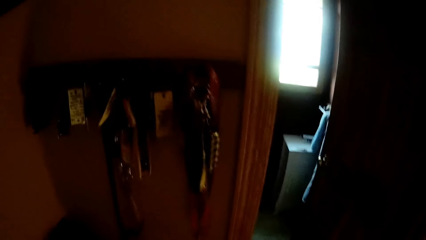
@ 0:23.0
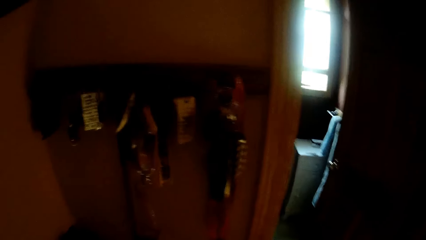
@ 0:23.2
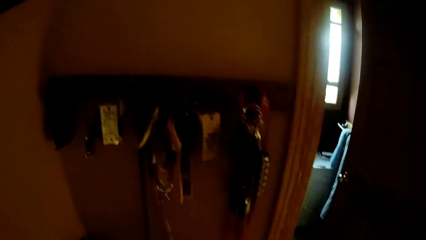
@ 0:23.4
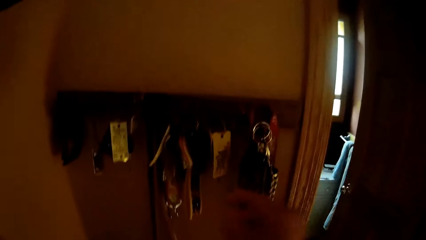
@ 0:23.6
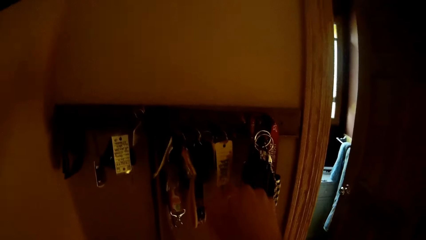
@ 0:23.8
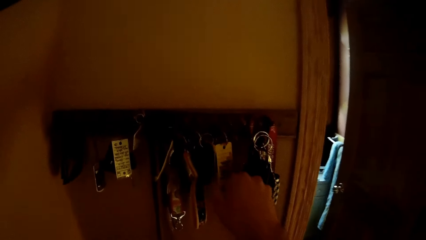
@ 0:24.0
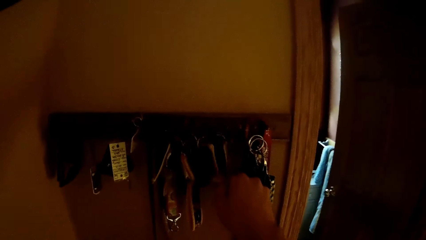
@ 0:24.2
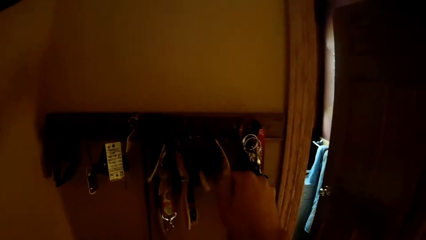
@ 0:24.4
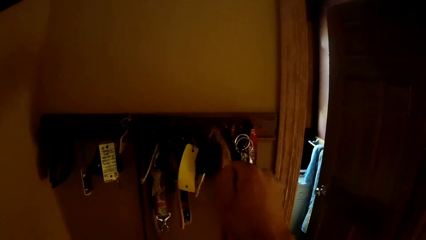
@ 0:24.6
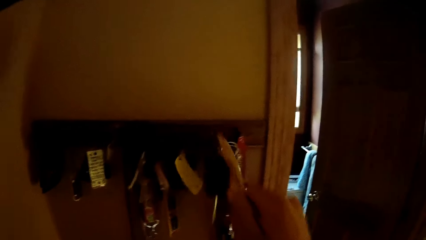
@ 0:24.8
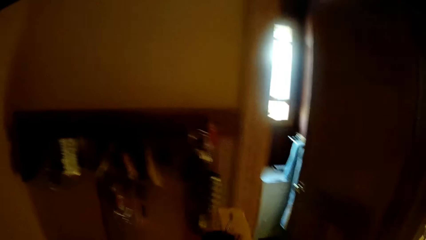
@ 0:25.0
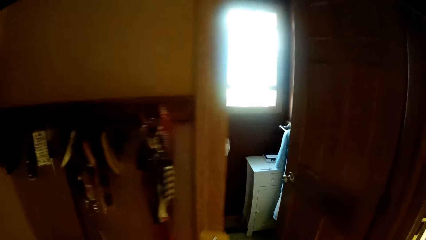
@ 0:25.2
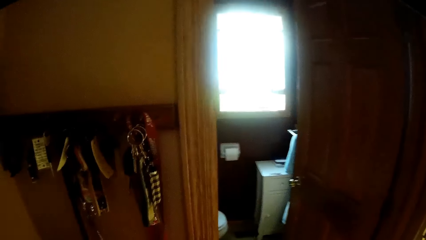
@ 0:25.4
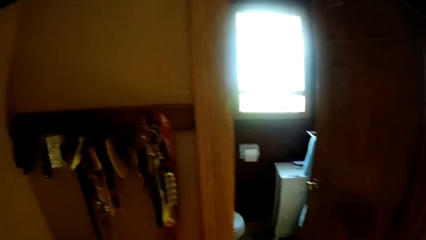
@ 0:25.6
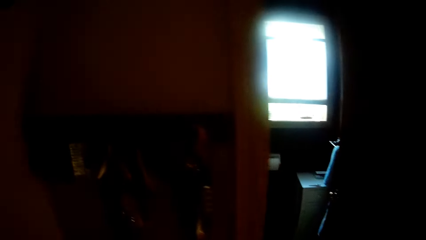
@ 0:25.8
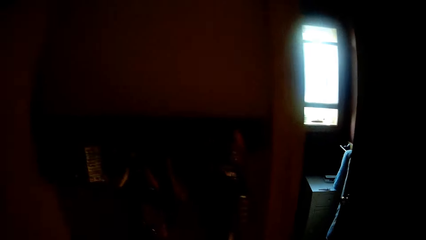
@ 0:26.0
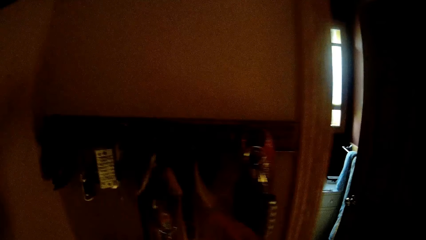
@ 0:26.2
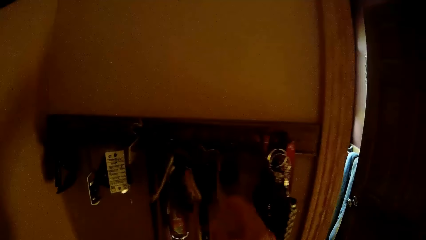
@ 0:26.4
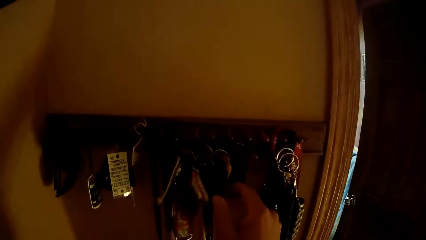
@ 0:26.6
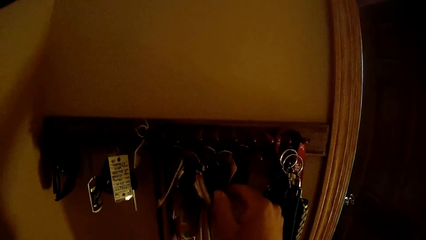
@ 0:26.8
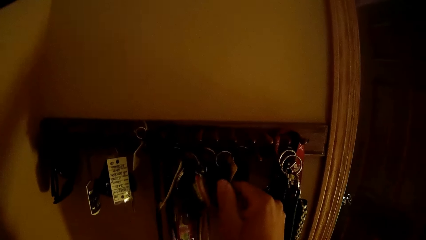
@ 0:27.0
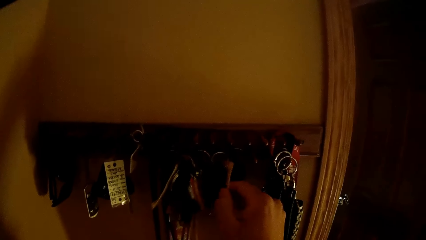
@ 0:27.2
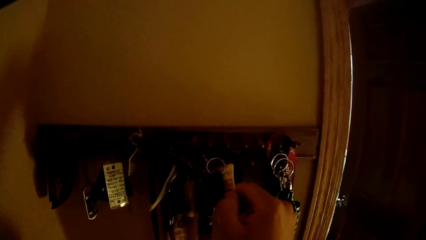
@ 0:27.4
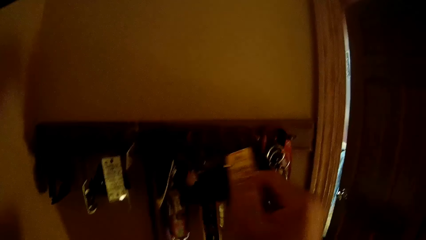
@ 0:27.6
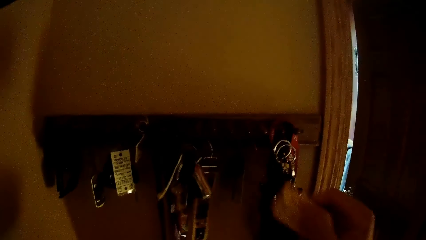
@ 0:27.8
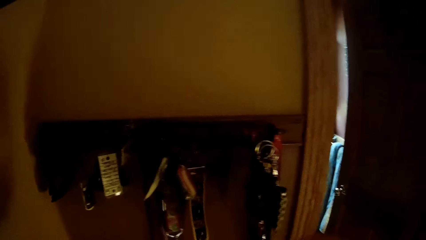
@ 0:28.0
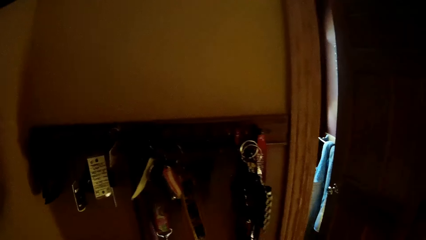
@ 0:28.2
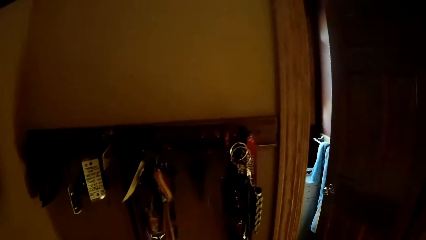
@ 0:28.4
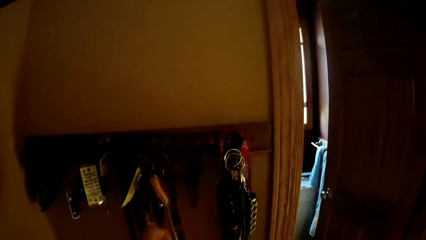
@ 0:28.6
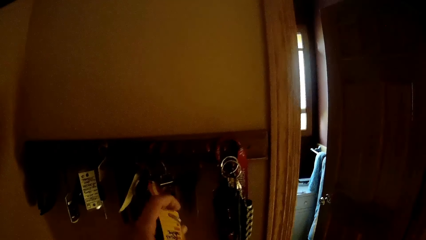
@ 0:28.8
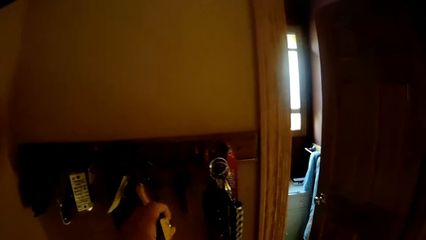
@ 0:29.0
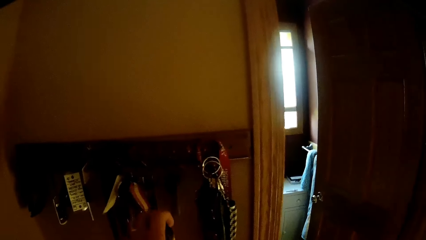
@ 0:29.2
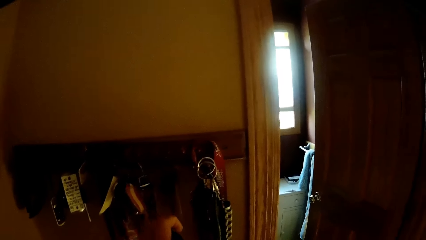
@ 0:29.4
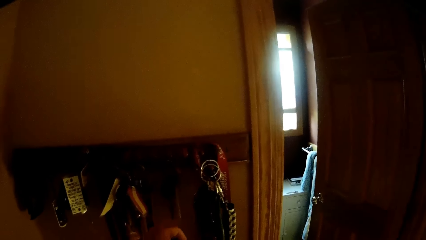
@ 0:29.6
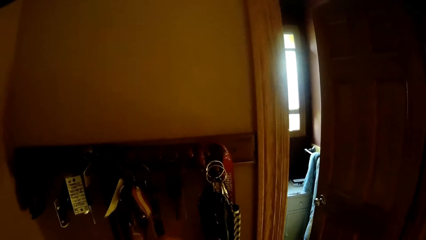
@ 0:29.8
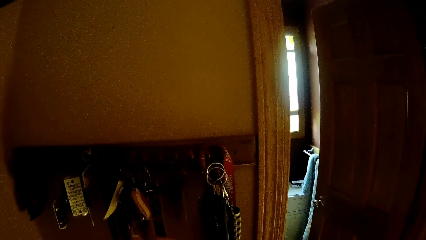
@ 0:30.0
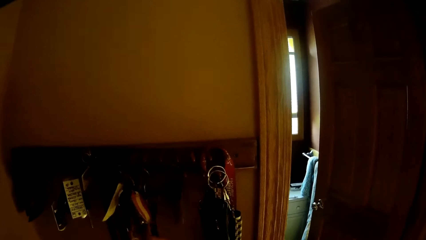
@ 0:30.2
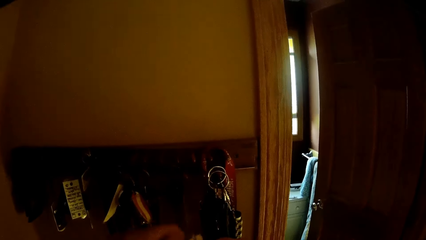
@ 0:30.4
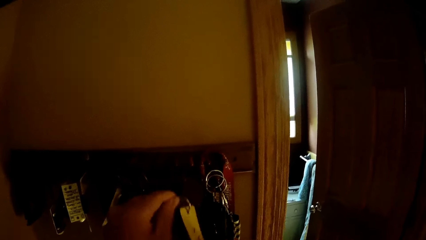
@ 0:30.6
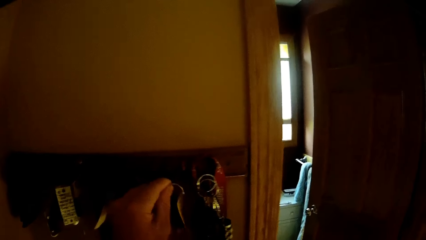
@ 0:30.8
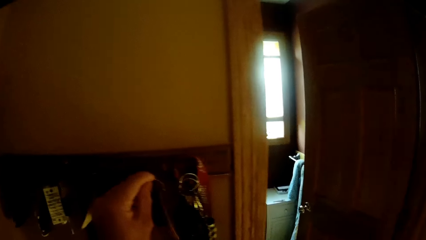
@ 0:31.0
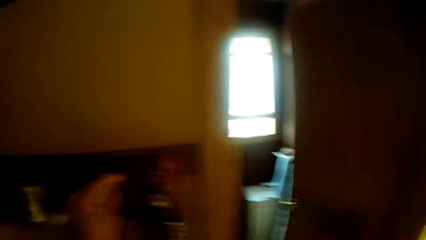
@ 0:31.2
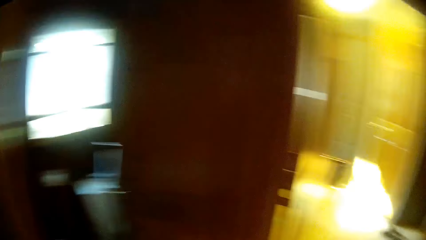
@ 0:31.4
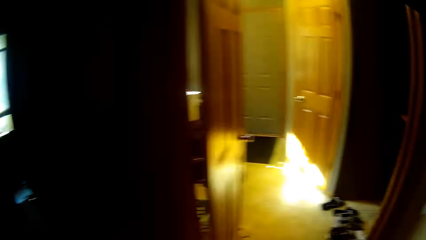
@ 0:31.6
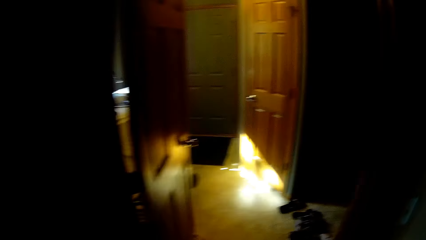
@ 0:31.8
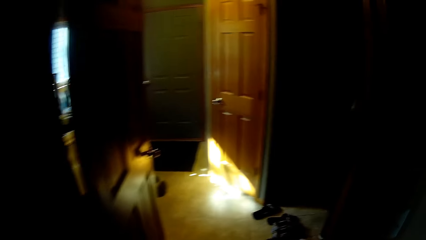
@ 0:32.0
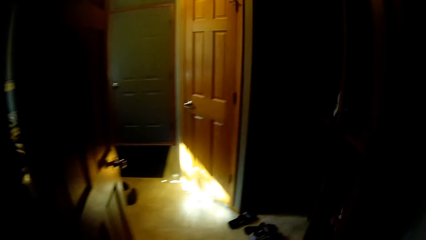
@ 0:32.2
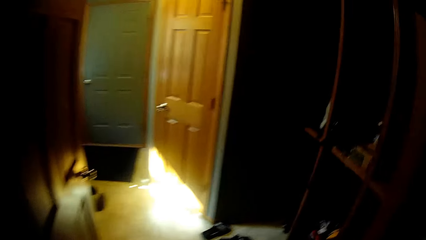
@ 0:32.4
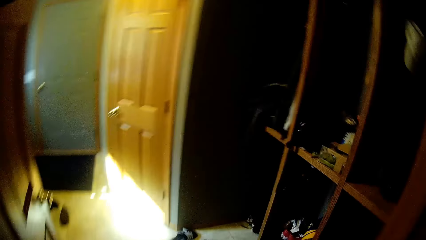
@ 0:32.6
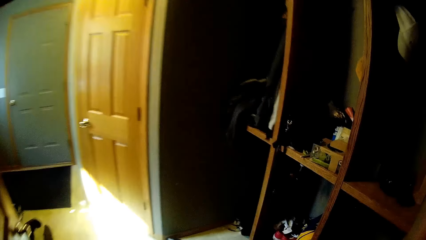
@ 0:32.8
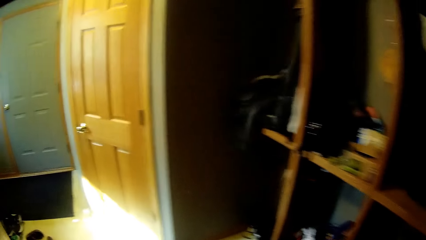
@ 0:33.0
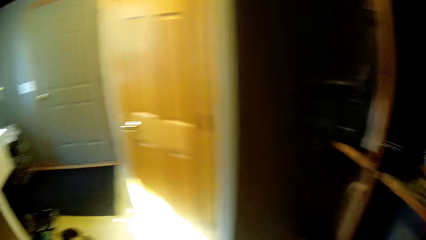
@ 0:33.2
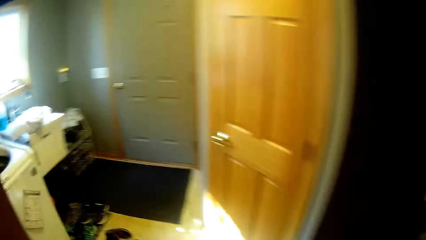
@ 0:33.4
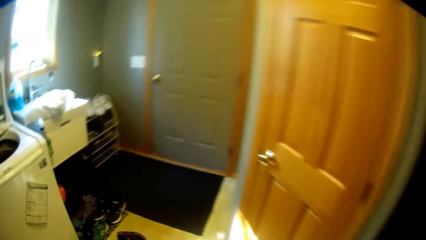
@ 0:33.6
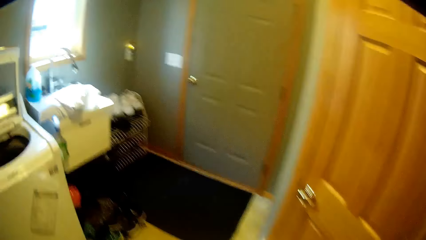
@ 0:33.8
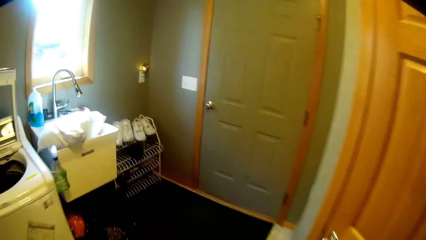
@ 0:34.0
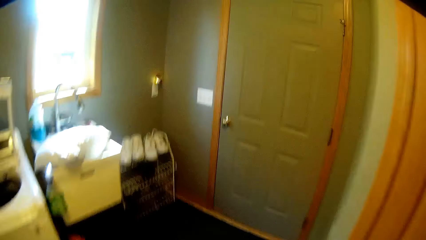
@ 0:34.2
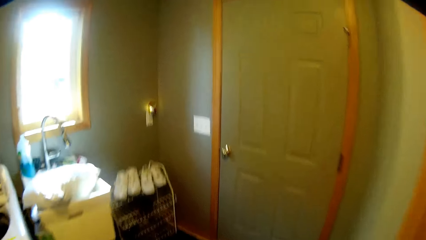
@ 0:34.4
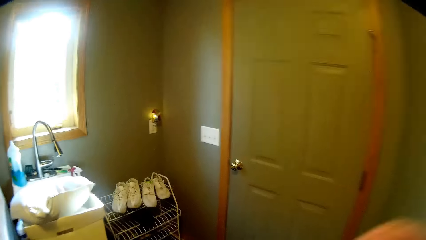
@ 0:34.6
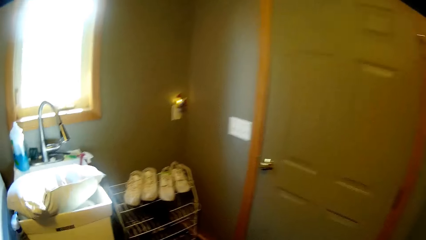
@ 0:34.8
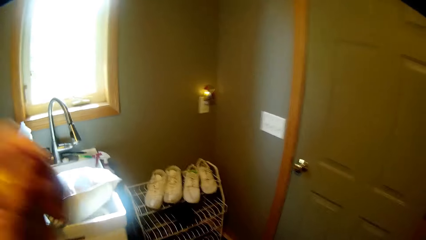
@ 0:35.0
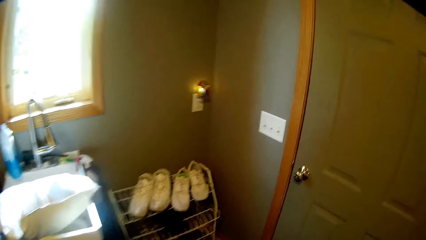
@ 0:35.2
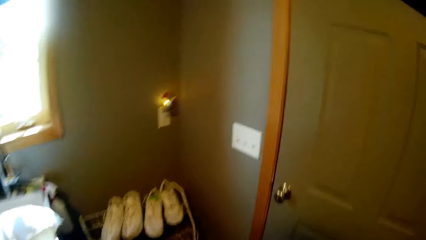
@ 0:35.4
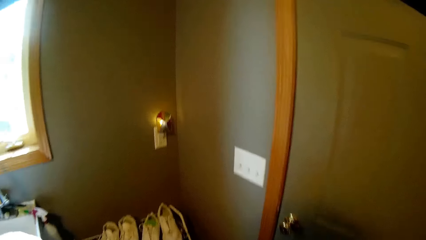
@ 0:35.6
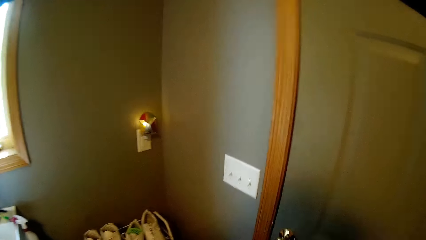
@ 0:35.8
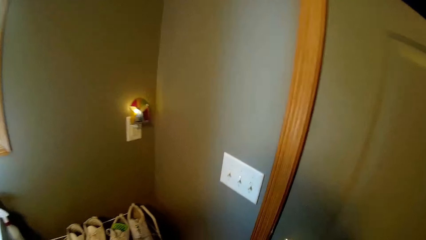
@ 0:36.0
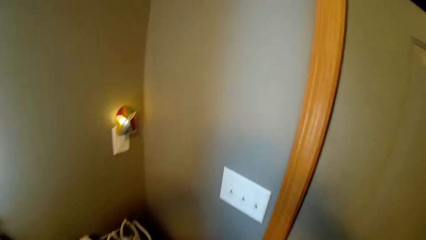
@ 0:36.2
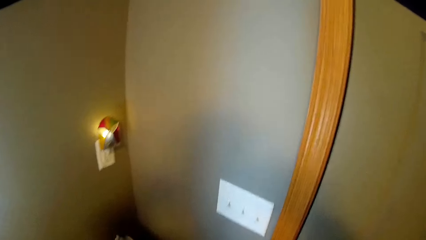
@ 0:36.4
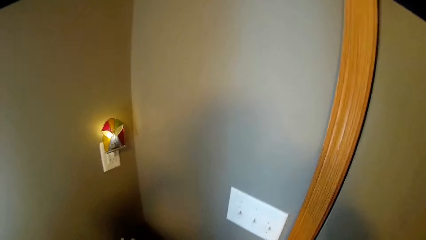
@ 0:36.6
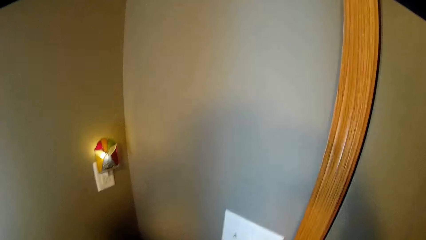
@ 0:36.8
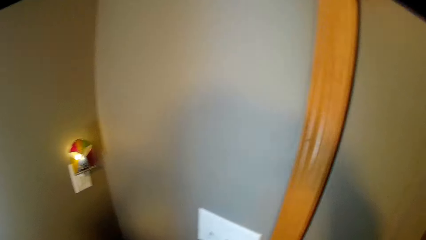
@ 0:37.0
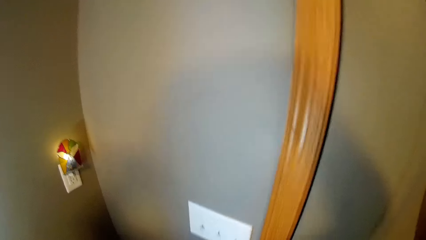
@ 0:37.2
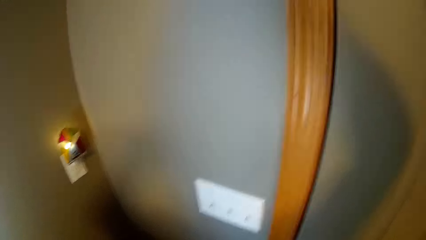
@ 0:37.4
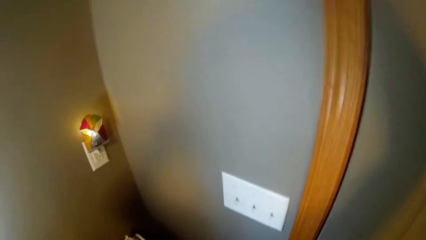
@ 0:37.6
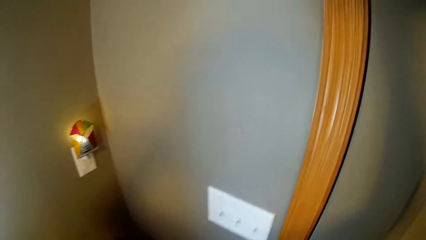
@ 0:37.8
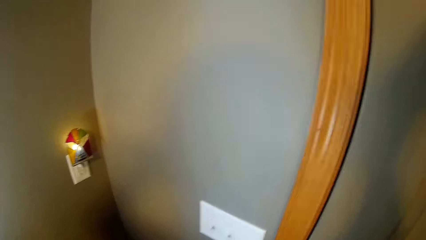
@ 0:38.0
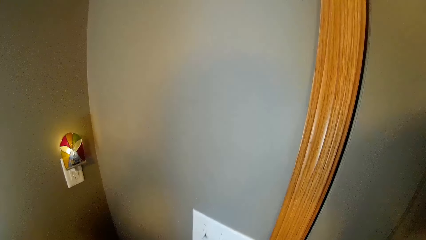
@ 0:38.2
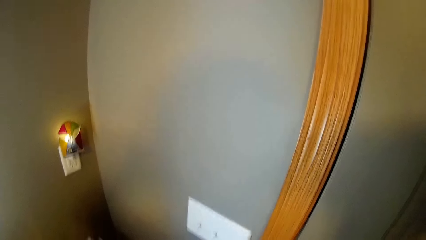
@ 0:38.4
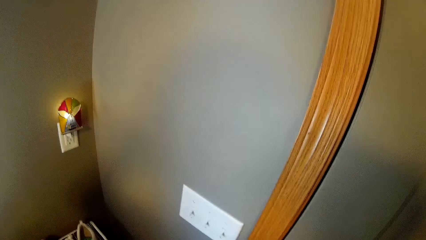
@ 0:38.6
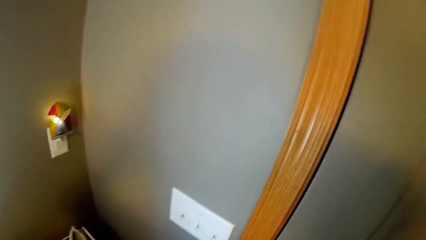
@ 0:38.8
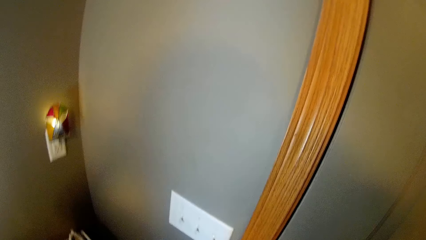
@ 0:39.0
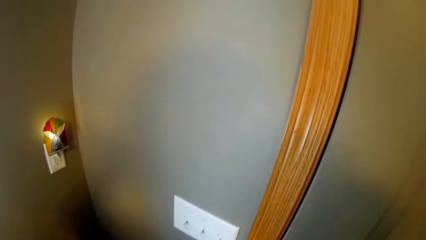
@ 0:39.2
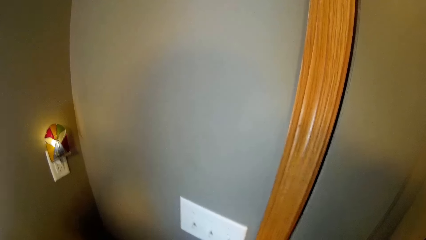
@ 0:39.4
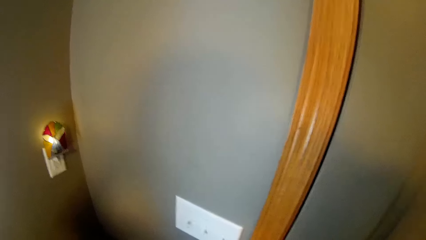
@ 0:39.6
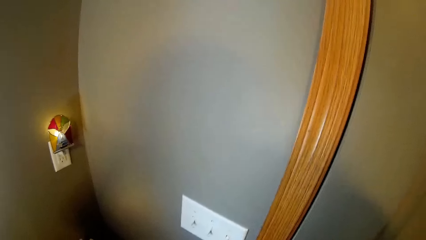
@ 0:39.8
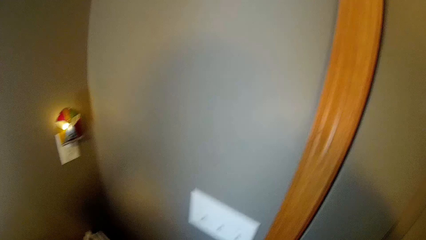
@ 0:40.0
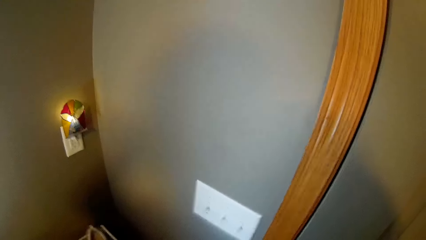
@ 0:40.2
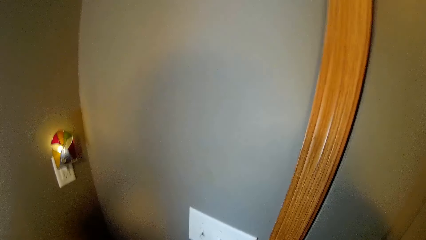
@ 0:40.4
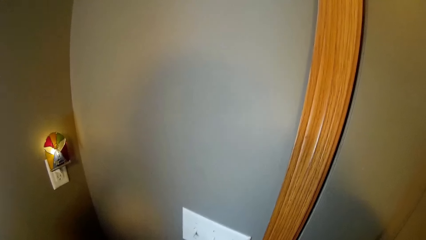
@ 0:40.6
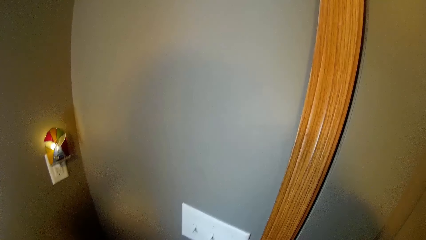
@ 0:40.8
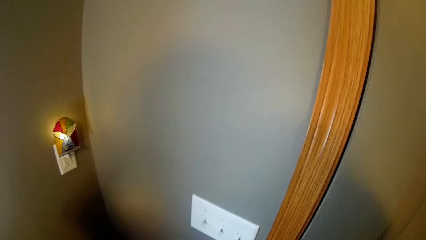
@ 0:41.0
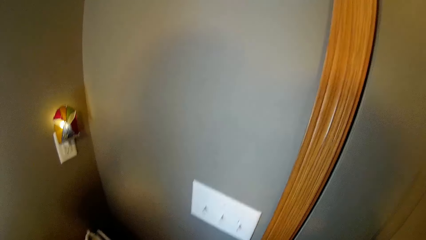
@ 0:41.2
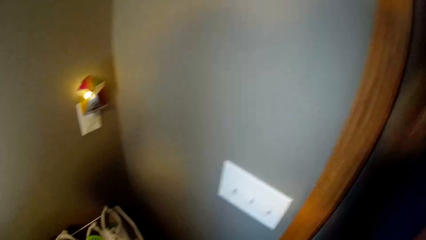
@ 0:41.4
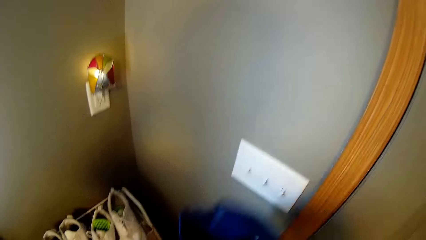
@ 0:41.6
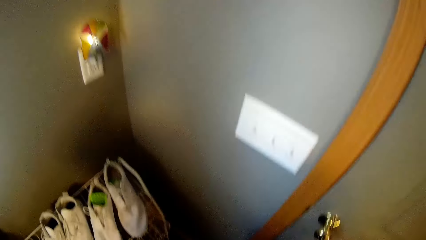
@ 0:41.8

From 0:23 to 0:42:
The camera wearer picks up a key on the wall beside a toilet. They stand on the floor. They pick up a second key beside the toilet. They stand on the floor. They hang back the first key on the nail beside the toilet. They walk into a room. They stand on the floor.
